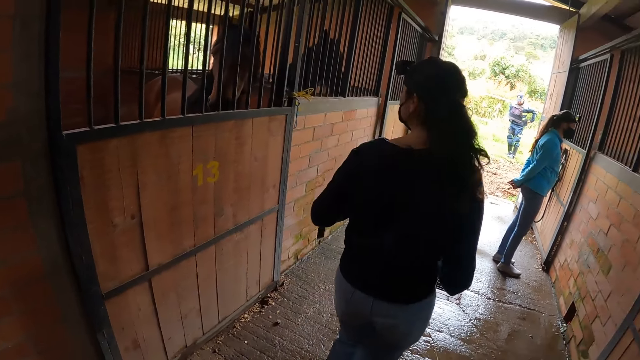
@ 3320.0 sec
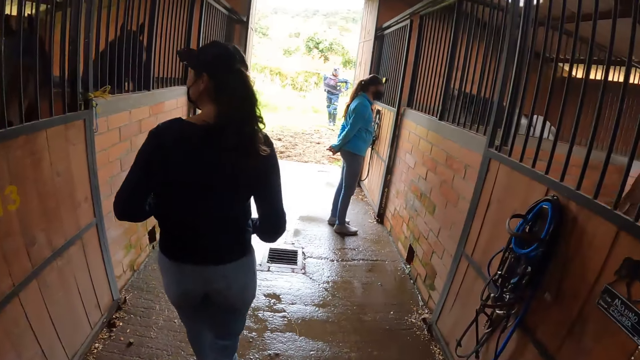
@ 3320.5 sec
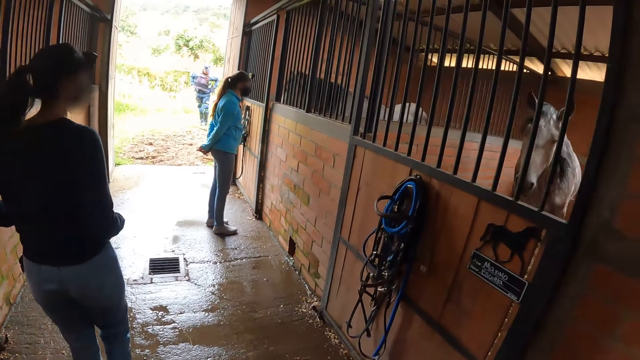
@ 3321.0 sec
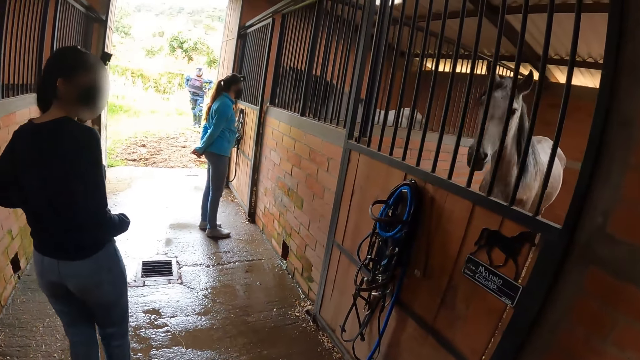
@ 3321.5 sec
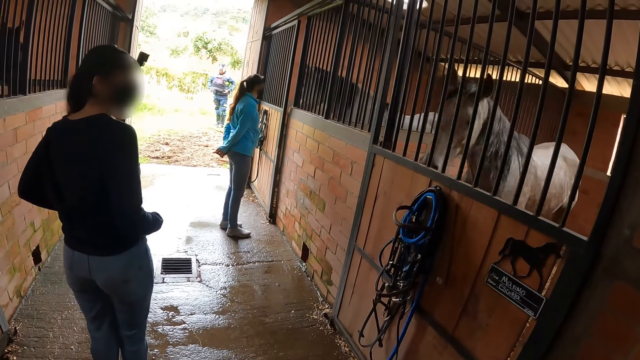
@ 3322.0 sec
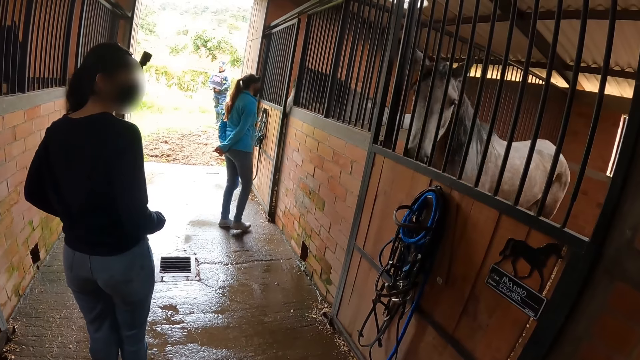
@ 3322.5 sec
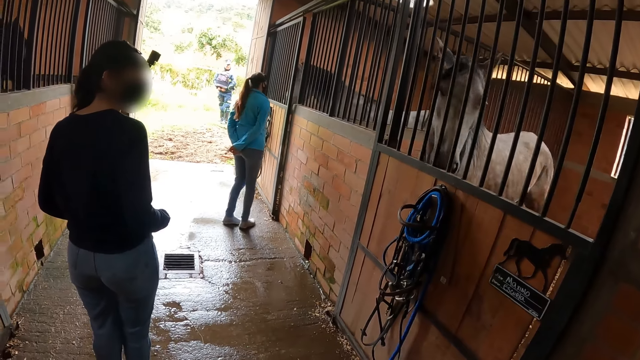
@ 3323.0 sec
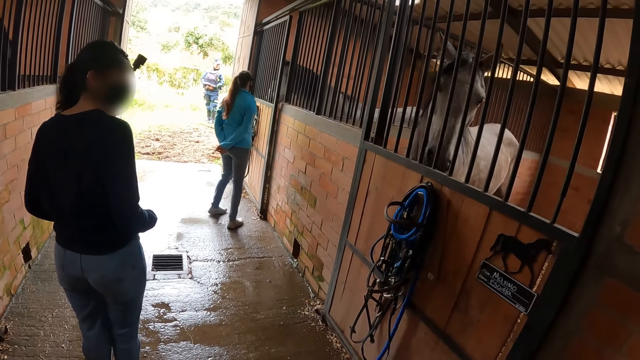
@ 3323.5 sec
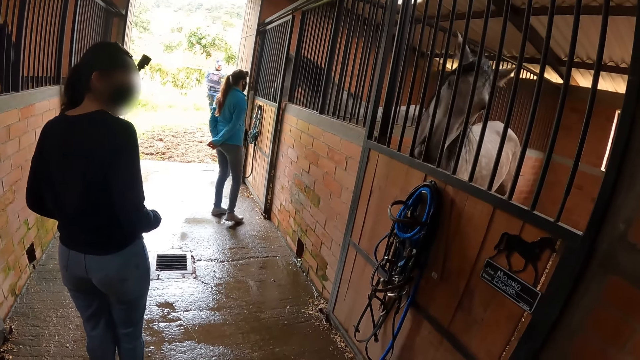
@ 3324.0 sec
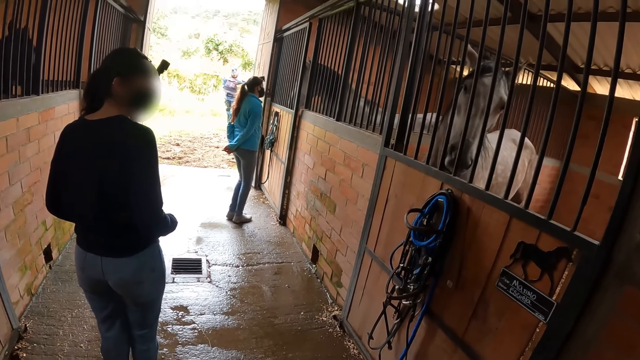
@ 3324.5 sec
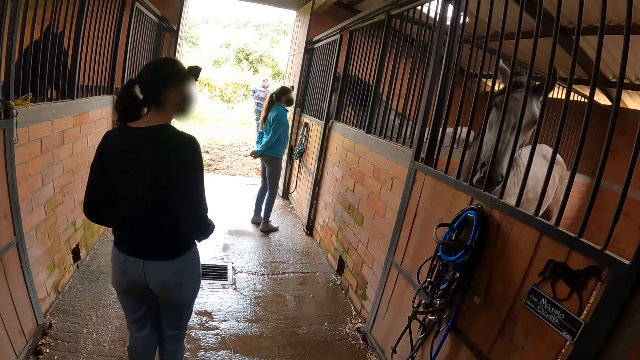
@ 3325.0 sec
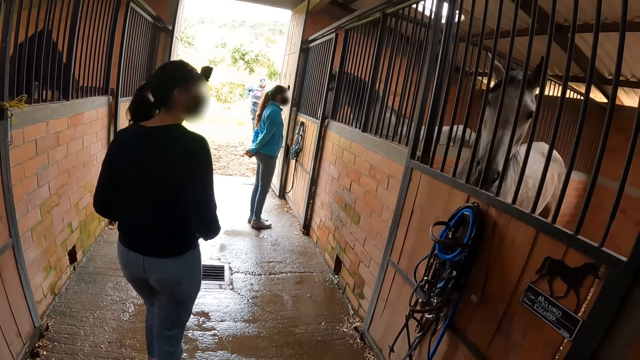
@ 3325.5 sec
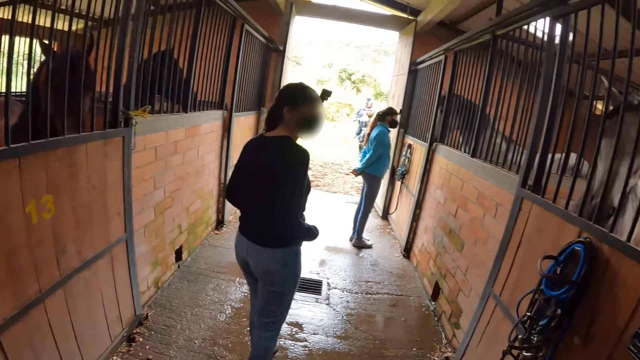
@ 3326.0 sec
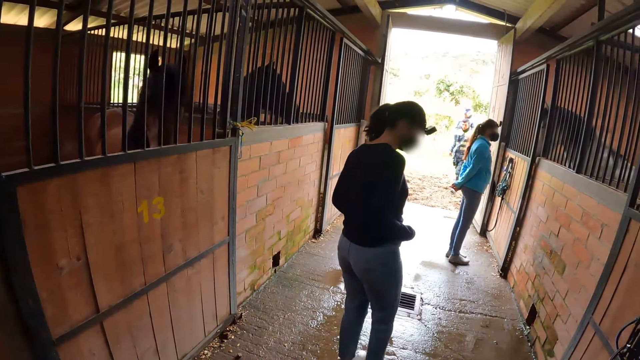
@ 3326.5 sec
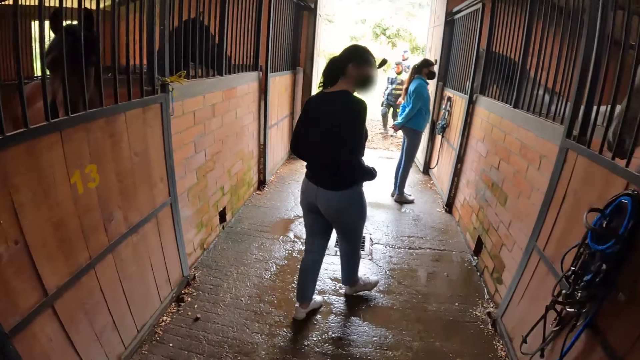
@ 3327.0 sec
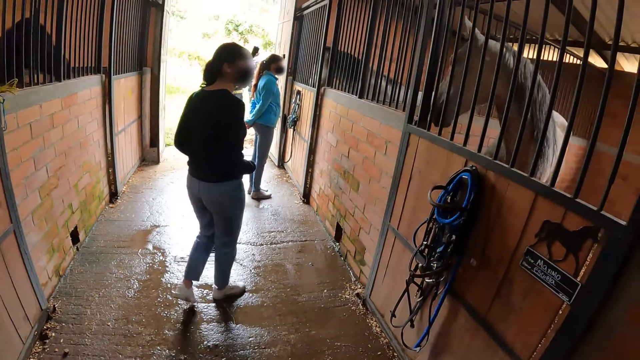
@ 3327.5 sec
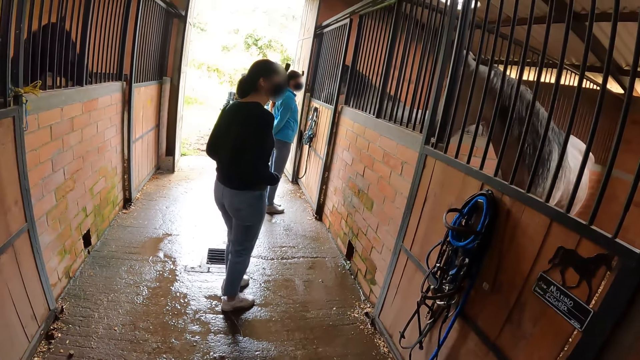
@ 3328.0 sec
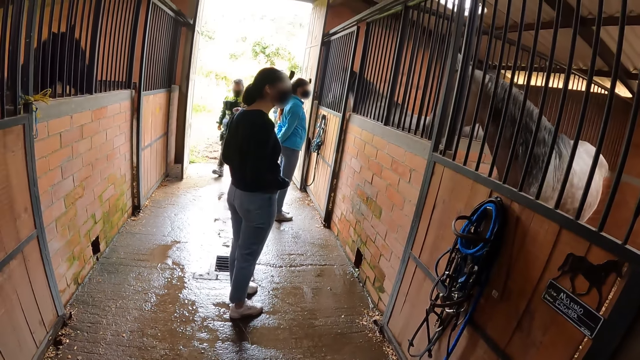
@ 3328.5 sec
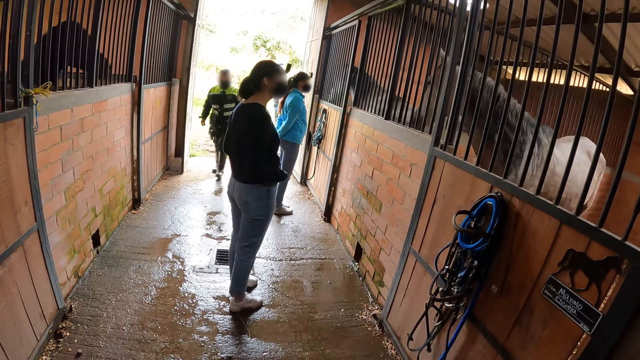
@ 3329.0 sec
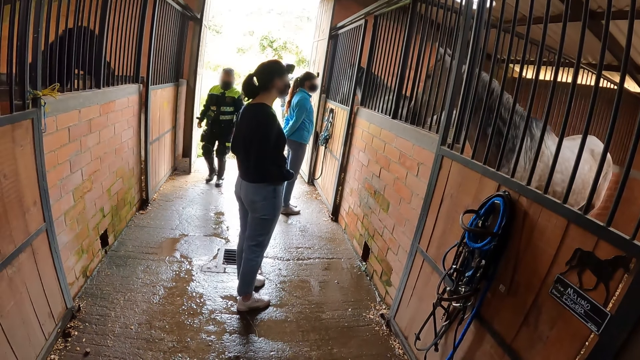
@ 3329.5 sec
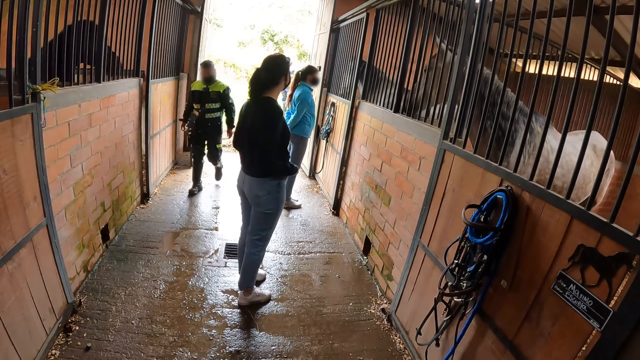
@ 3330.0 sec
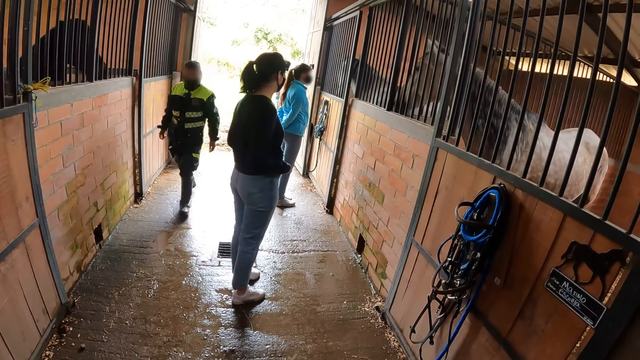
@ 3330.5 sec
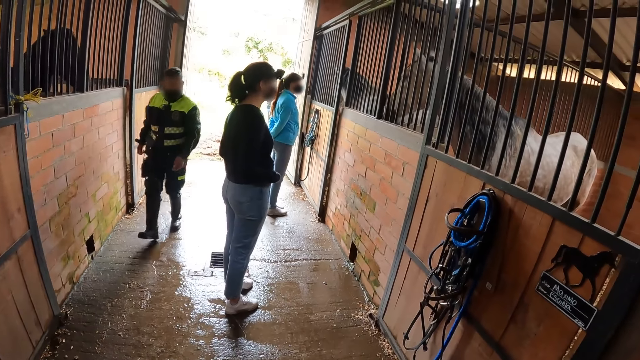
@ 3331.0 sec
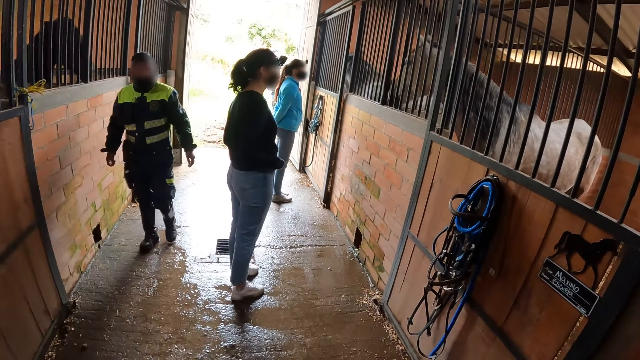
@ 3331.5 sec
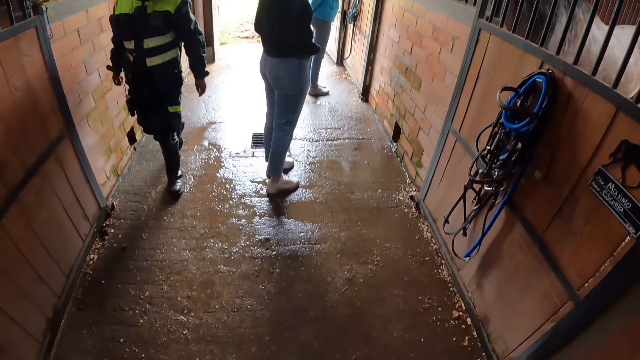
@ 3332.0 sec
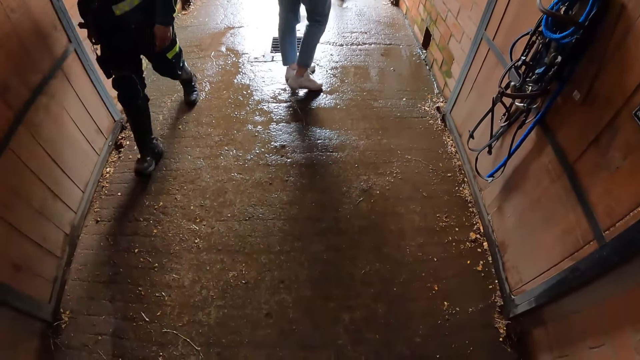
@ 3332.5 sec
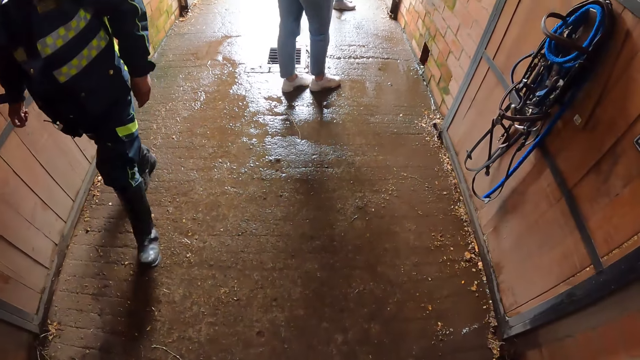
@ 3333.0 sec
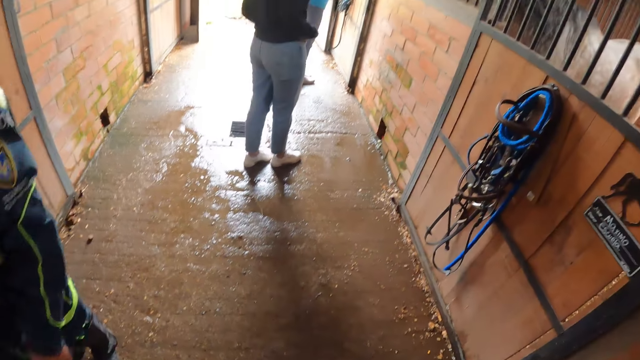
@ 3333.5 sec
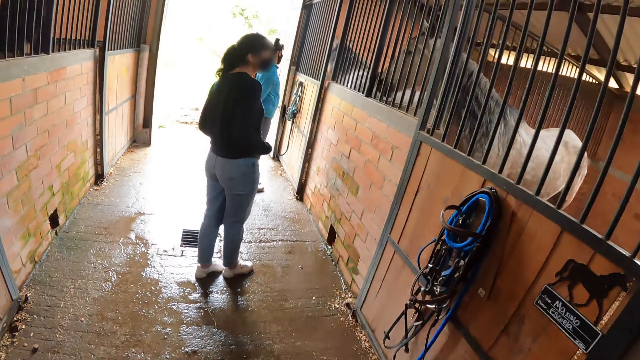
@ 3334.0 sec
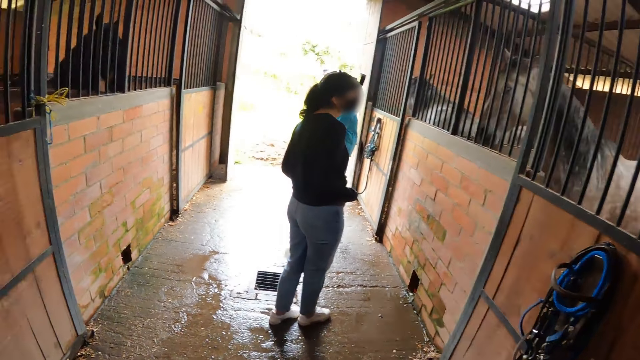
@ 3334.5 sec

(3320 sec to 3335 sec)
A woman looks at the horse. A man walks towards the camera wearer in the horse stable. The man enters inside.

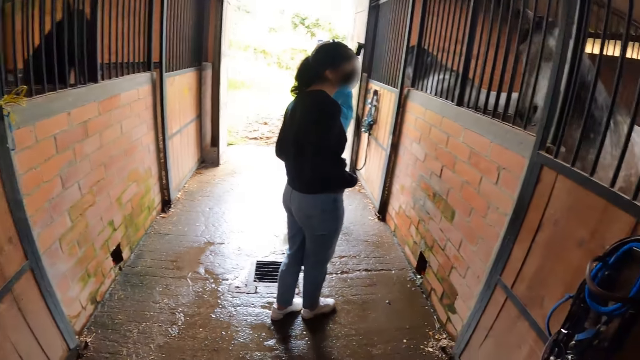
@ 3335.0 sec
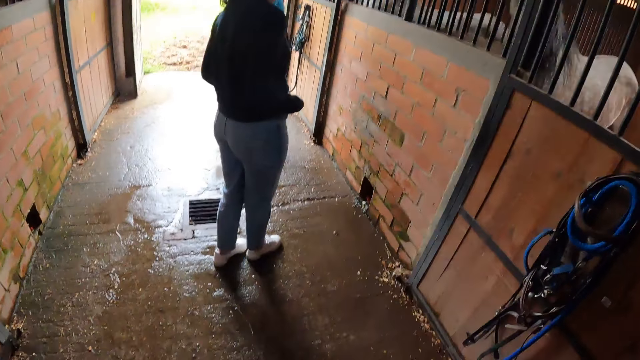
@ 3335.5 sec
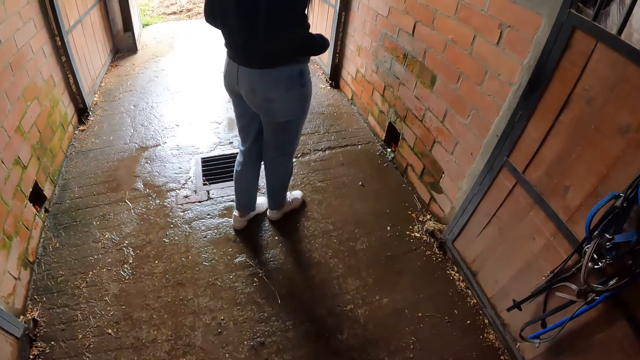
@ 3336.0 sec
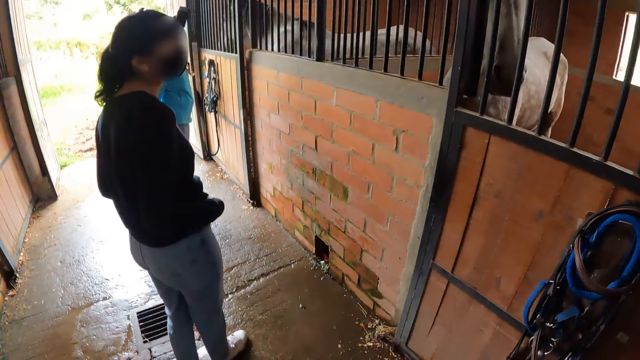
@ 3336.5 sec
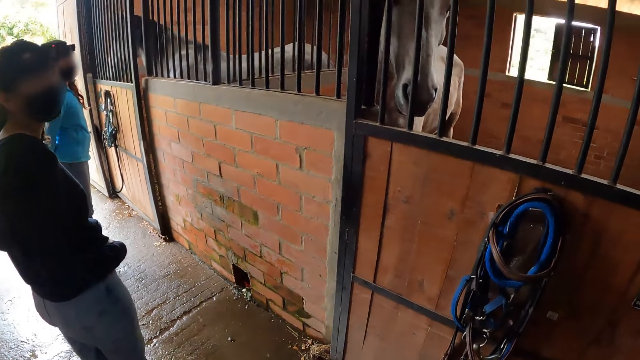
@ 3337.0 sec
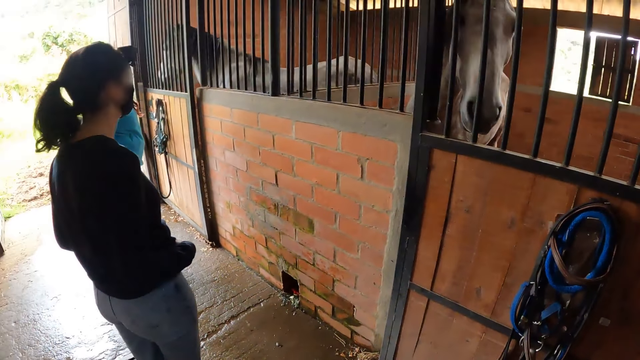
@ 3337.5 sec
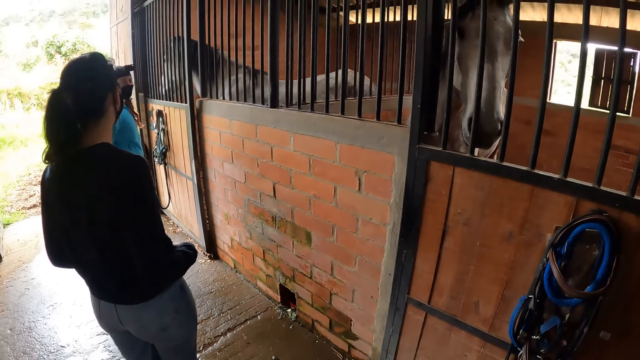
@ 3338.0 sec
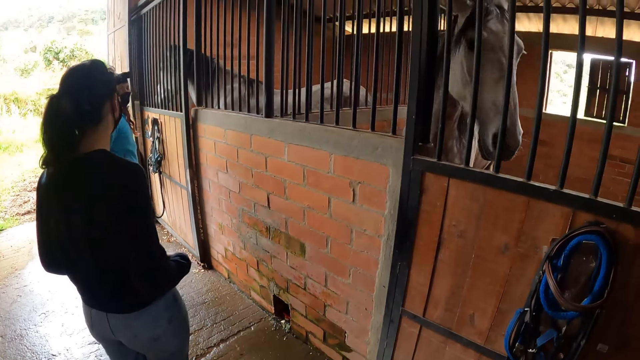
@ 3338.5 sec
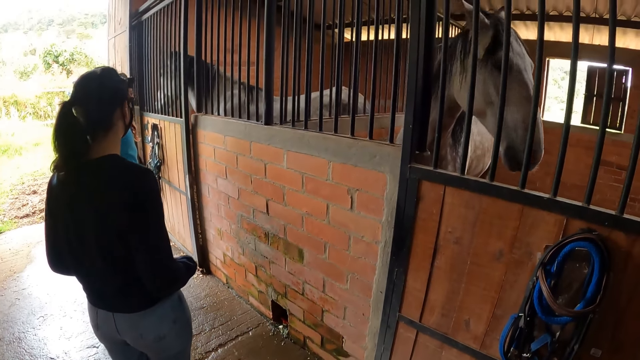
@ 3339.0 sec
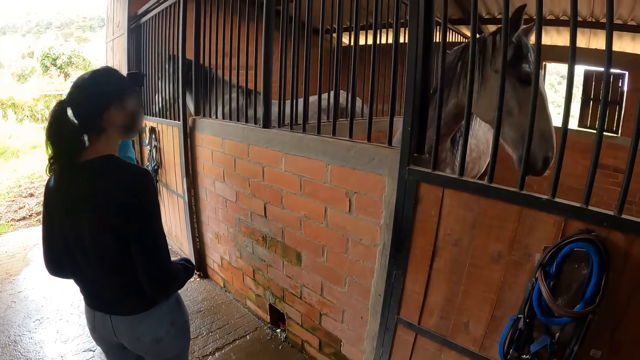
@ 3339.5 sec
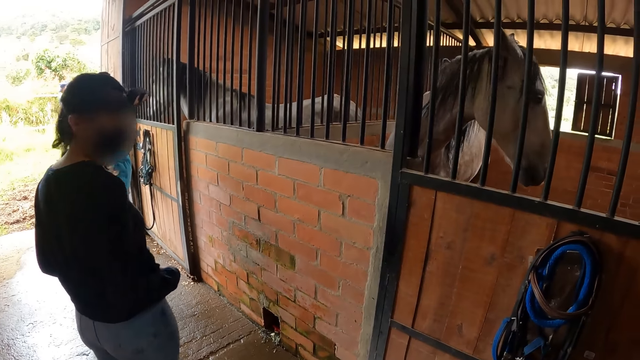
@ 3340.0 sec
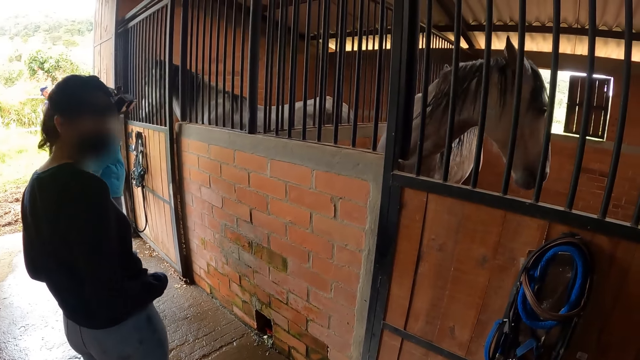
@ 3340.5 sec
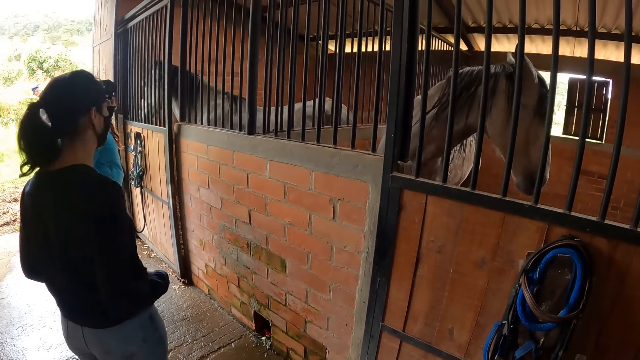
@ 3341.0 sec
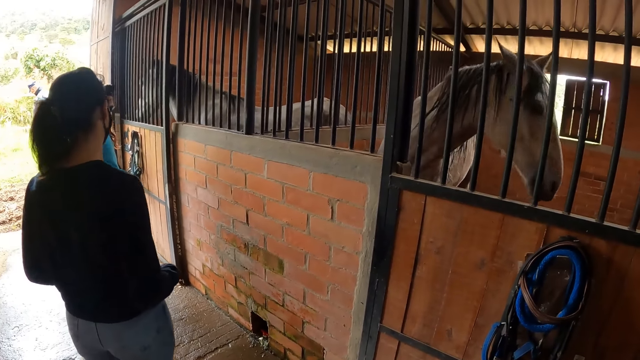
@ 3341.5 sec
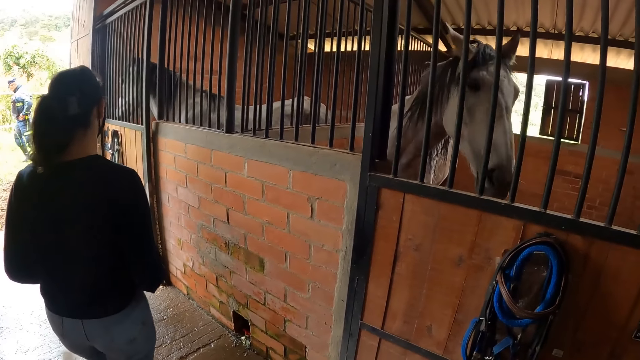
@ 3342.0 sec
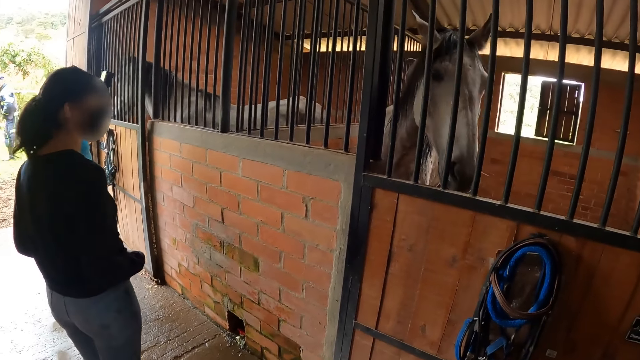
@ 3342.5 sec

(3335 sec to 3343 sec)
The camera wearer looks at the horse.
